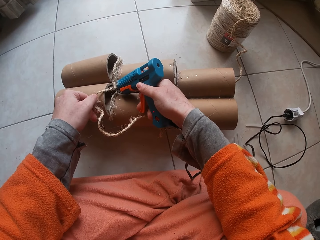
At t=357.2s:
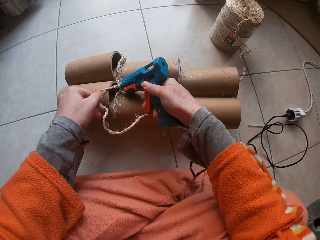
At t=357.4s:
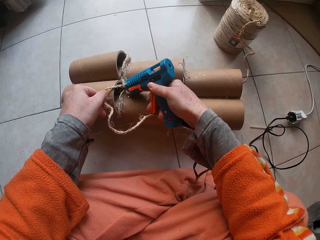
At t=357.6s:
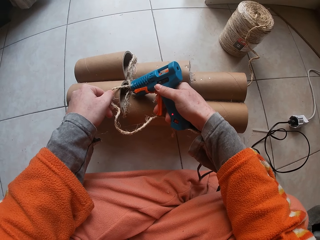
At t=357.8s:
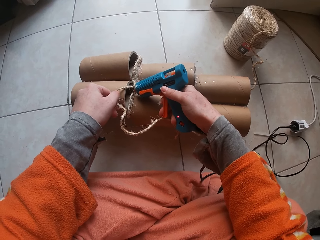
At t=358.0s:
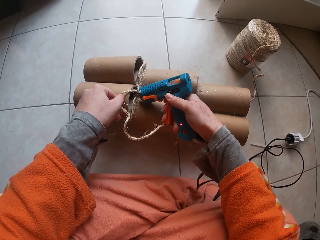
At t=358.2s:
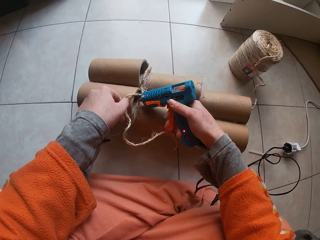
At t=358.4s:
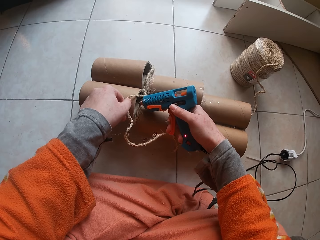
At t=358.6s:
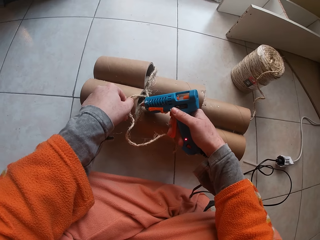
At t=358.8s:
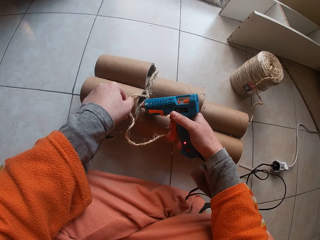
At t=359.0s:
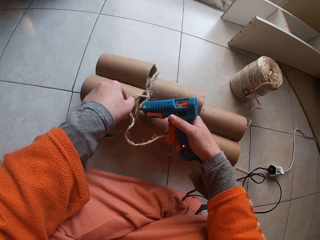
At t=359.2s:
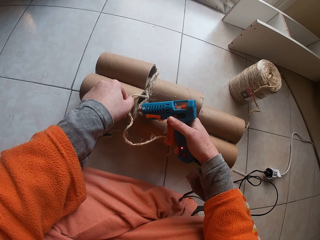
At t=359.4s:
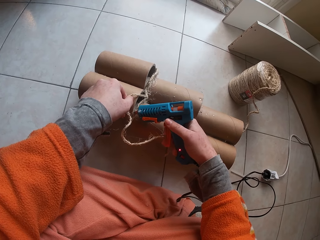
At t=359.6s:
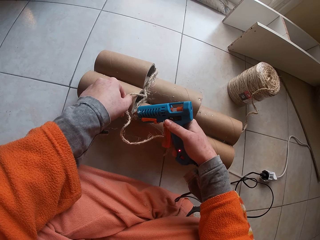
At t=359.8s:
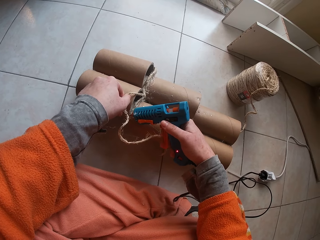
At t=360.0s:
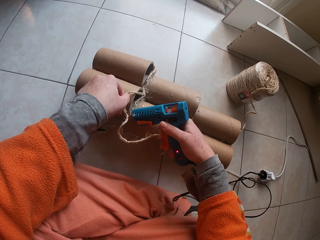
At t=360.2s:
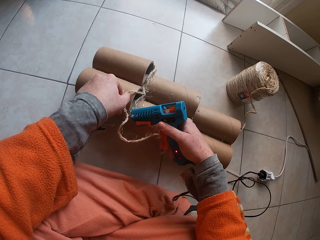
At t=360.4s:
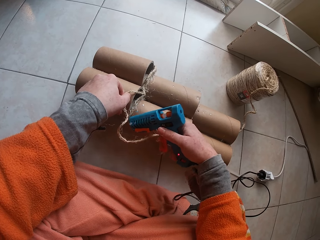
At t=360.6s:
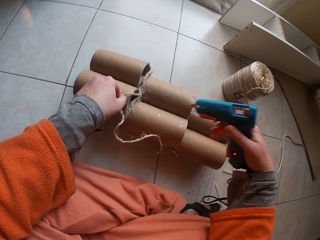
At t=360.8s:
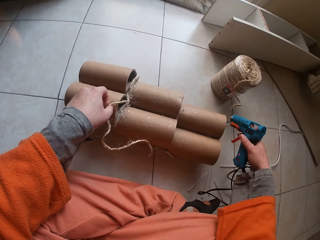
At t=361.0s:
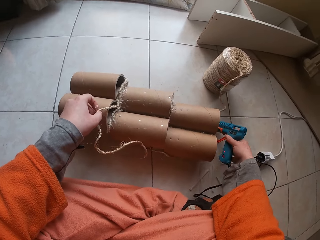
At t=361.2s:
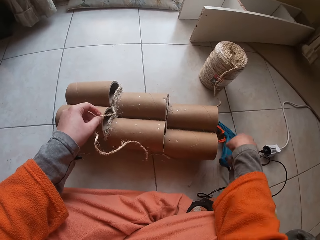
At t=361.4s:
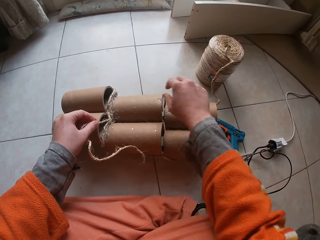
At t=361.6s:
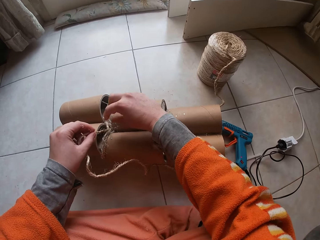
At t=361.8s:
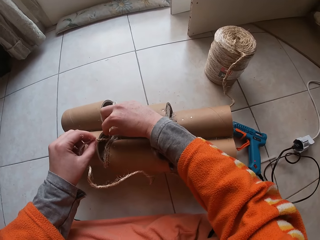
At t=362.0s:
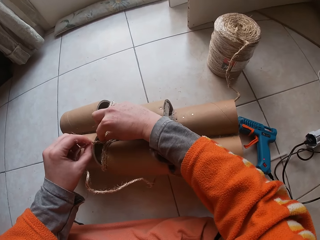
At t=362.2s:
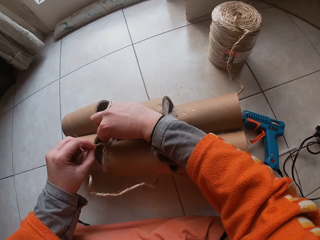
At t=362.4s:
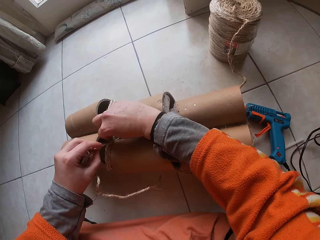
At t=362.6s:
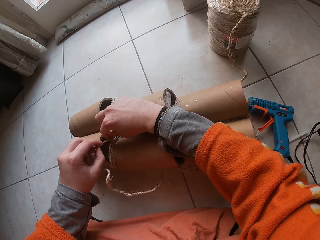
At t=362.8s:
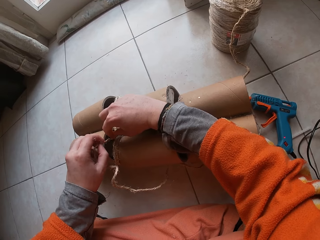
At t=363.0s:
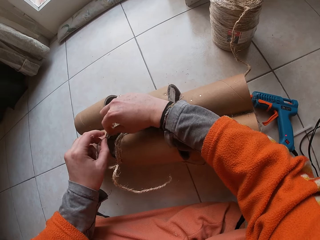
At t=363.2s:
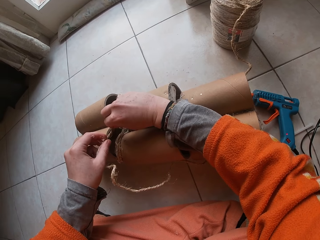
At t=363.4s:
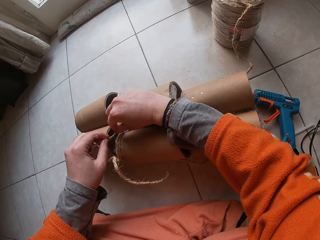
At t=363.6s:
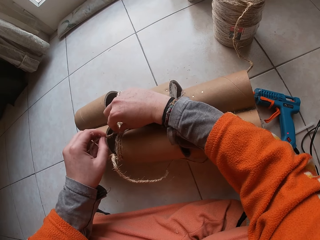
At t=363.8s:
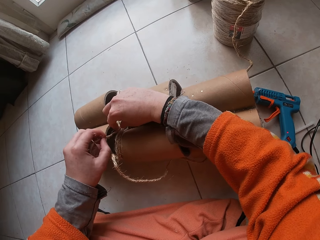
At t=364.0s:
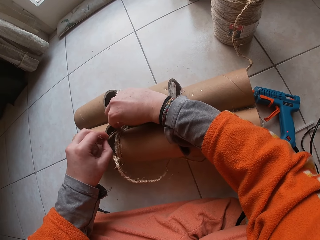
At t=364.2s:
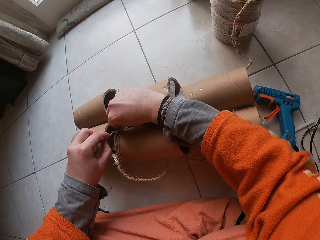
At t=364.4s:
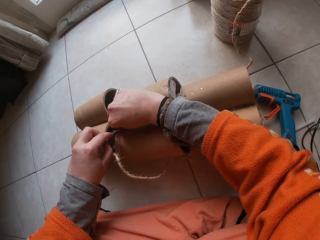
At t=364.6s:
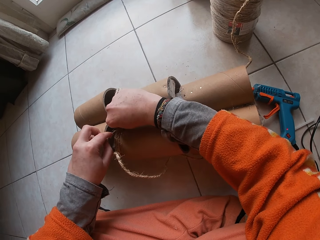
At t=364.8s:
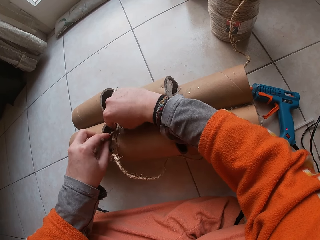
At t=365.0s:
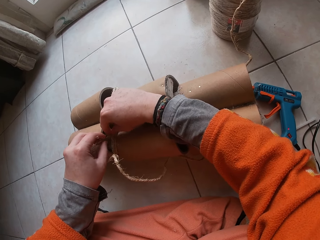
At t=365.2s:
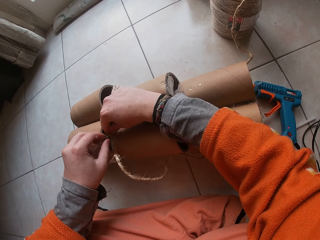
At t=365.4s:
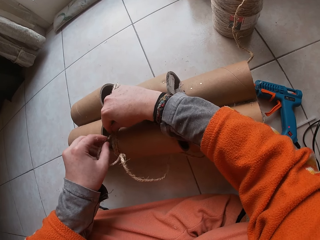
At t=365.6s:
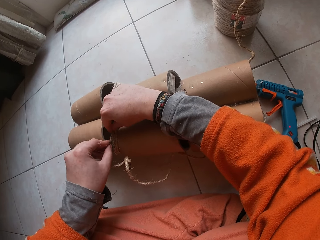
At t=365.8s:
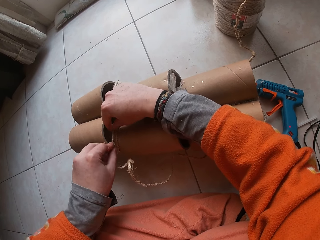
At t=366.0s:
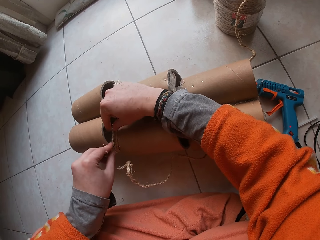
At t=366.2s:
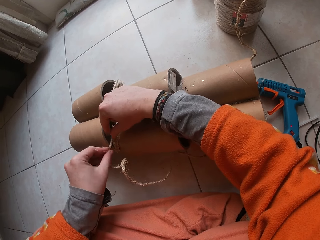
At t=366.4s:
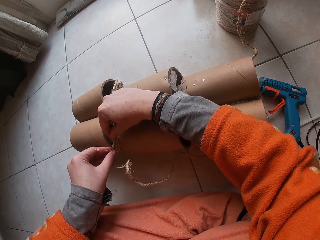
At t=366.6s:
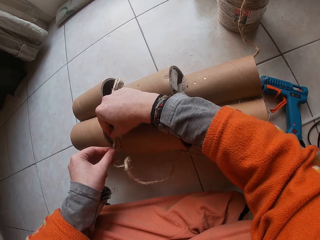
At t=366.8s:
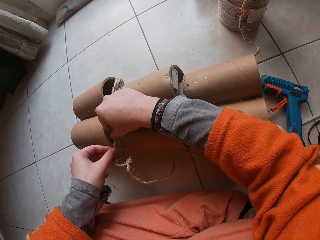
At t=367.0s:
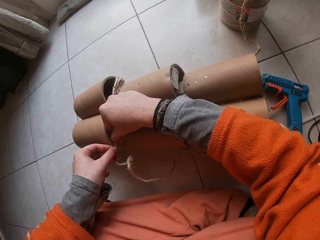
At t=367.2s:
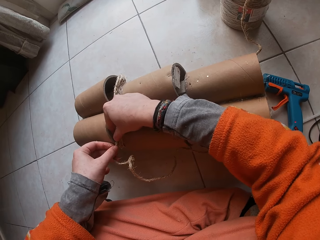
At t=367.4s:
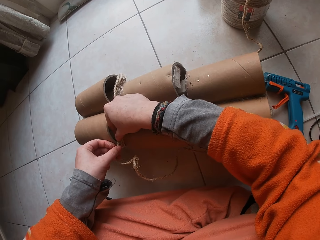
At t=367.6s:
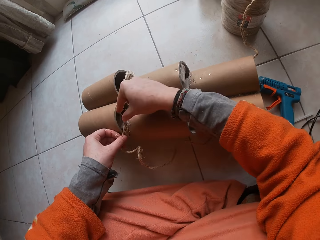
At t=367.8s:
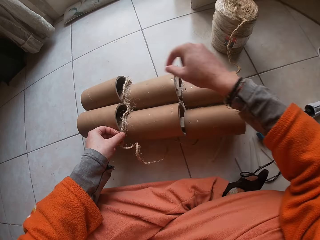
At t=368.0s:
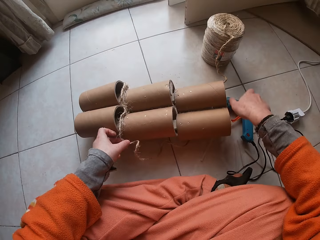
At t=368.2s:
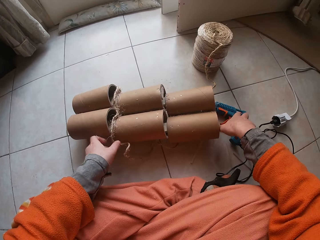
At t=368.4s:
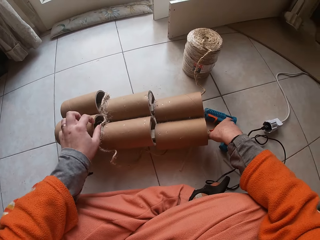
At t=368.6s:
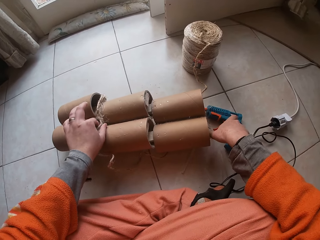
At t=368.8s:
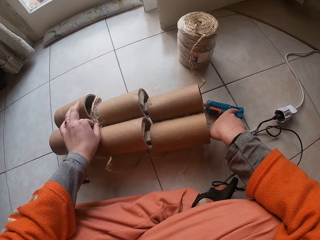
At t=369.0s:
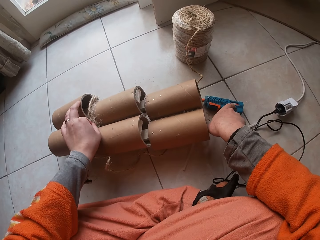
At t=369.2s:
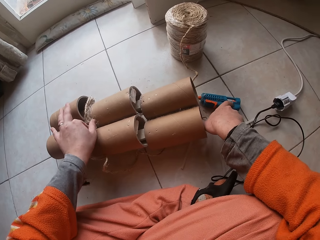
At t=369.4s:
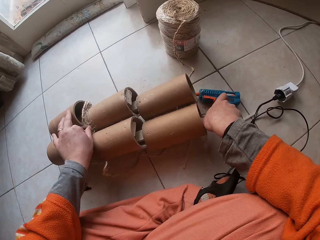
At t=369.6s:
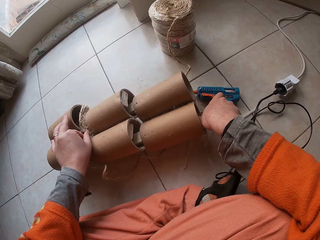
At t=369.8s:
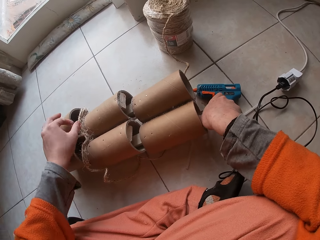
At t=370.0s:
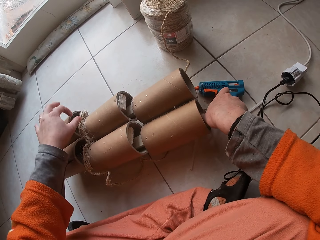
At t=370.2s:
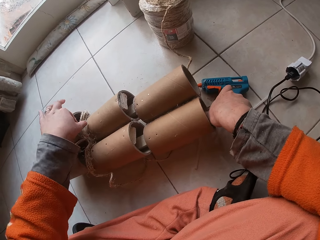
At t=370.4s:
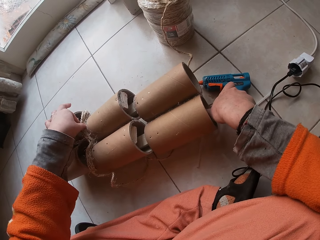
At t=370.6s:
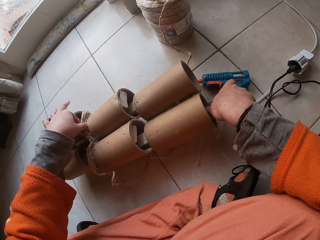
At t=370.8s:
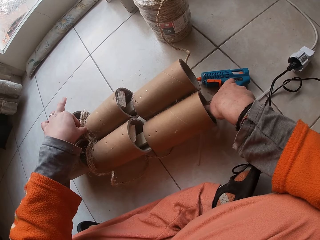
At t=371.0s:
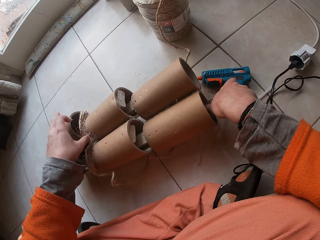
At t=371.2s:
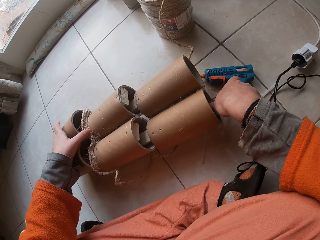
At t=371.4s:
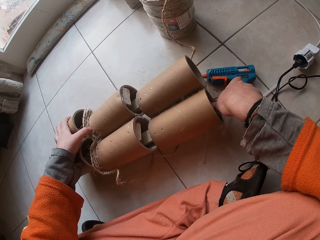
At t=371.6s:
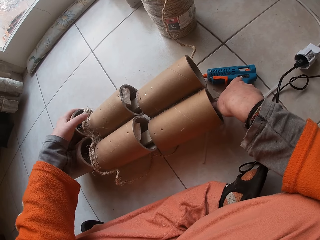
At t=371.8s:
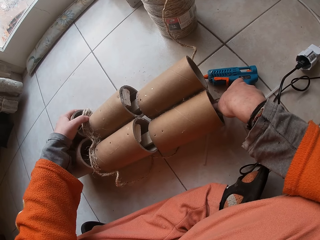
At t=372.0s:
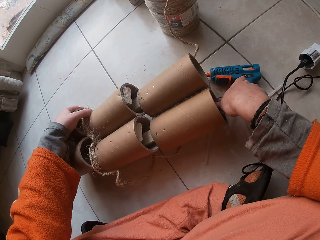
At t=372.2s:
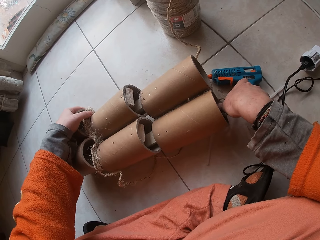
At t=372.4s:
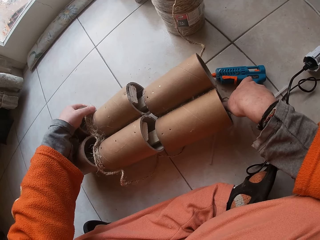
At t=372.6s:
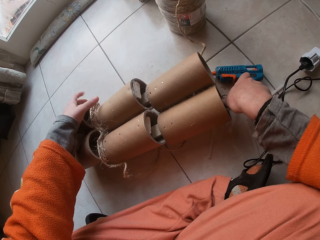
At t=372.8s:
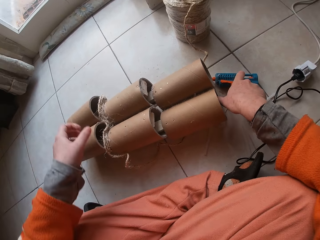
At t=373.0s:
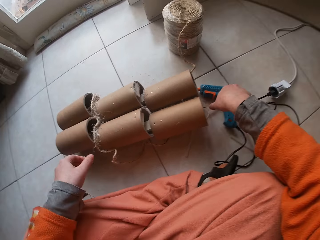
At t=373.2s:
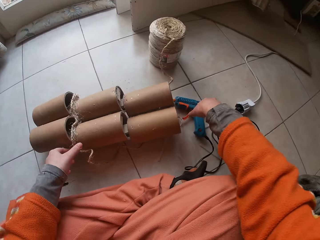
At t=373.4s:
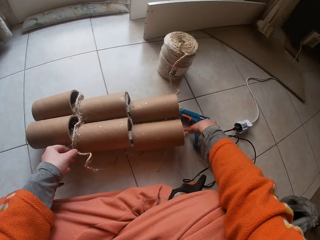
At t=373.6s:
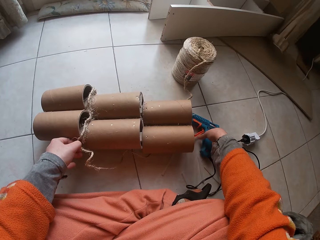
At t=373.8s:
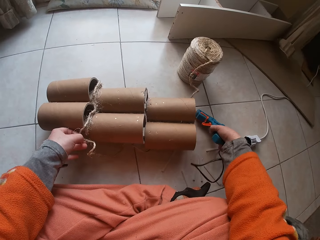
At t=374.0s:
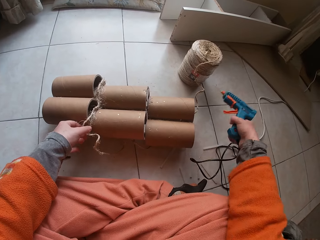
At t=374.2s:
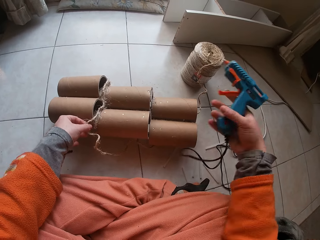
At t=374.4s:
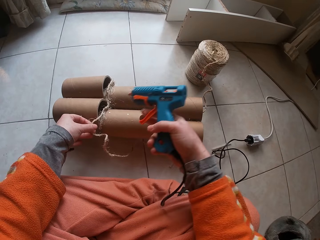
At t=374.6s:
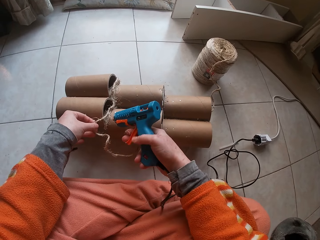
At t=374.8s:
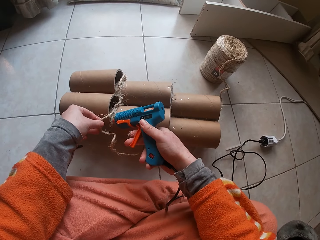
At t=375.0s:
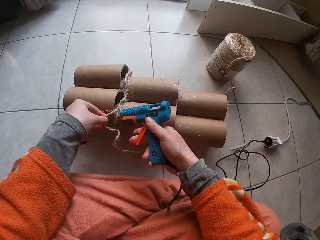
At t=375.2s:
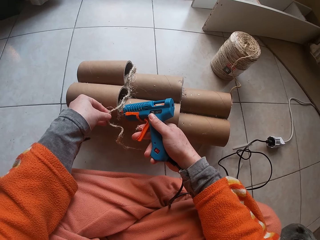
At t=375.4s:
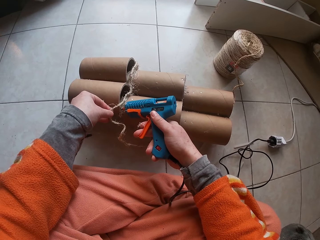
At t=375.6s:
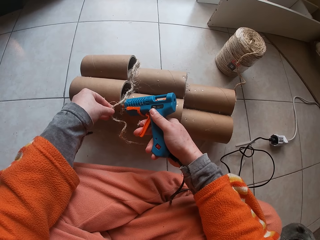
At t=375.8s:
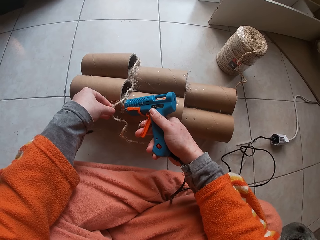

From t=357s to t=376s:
The camera wearer drops the glue gun on the floor. They apply glue around the string holder or cardboard tube. They stick yarn to the cardboard tube. They roll a string on the string holder. They carry the glue gun with the right hand, pick up the glue gun, and put glue on the cardboard tube.

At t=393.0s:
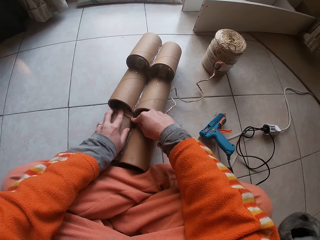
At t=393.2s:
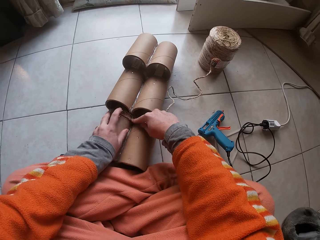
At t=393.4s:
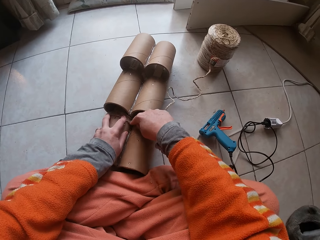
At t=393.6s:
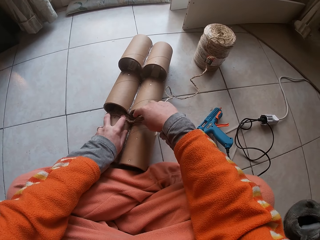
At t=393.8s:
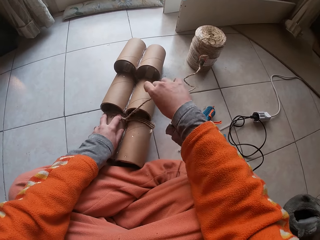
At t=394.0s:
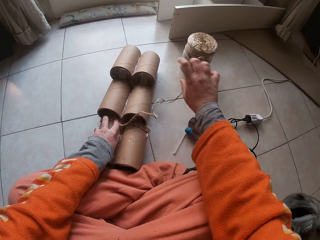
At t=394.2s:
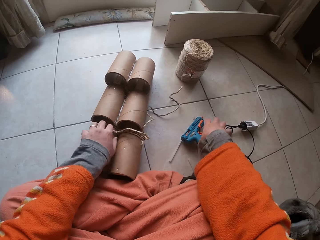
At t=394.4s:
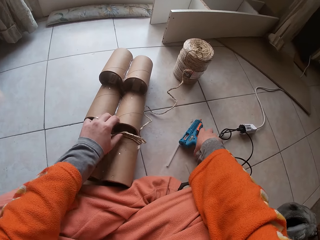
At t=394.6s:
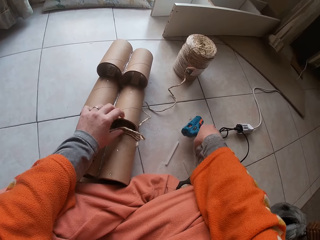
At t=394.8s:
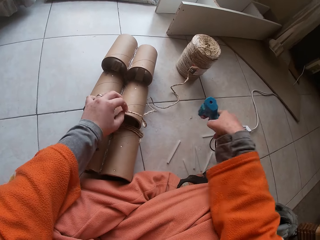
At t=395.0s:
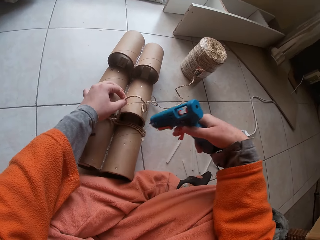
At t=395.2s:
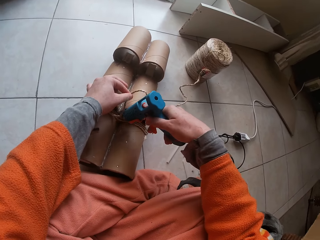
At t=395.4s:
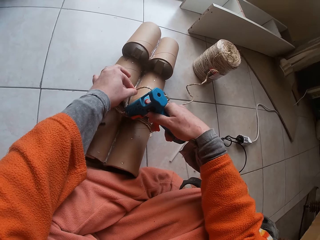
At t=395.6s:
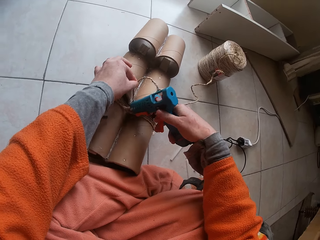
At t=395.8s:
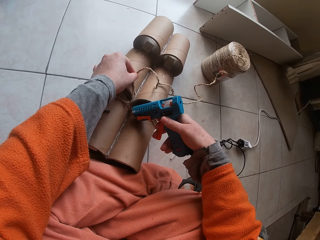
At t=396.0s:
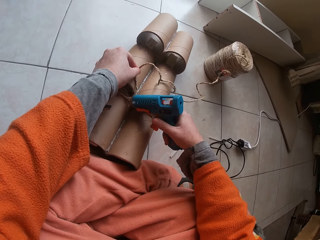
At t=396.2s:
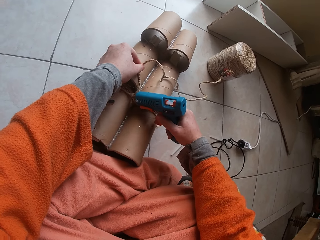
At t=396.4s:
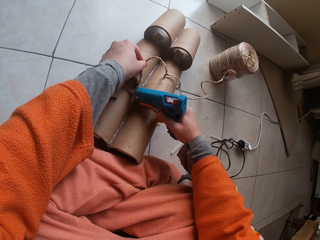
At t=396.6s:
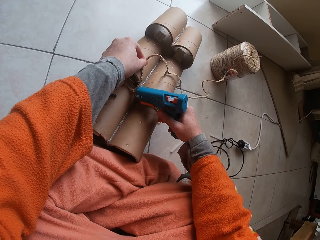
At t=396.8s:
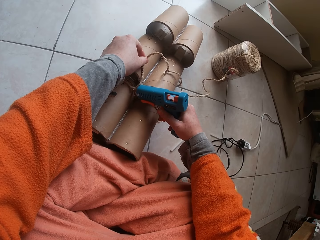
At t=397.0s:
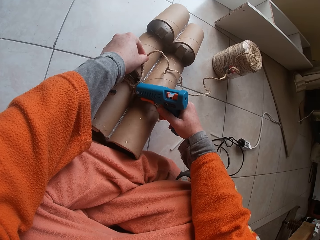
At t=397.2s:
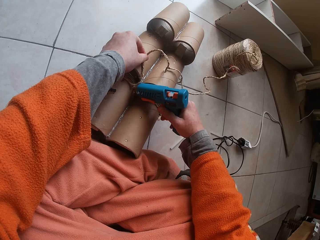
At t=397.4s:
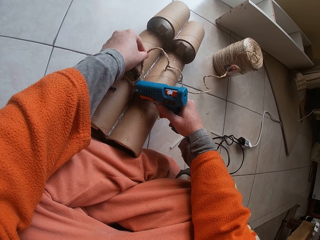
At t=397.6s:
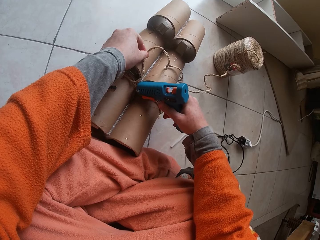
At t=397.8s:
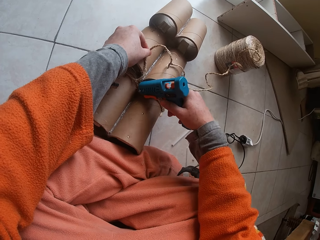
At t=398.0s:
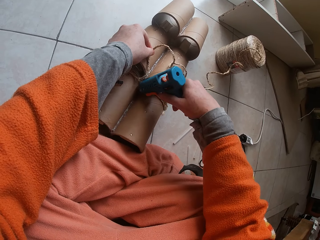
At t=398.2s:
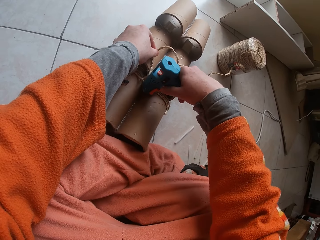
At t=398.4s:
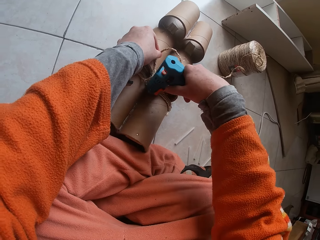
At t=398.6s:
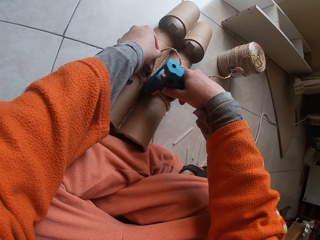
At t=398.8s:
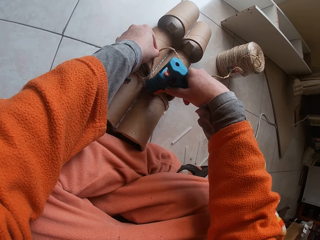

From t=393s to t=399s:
The camera wearer carries the glue gun with the right hand. They pick up the glue gun. They put glue on the cardboard tube.
